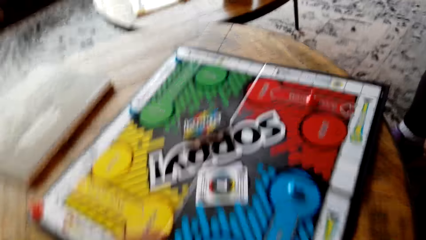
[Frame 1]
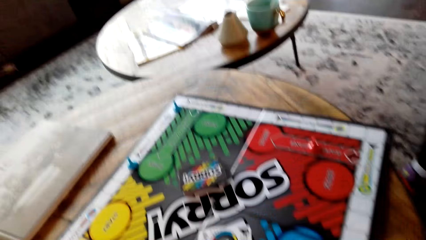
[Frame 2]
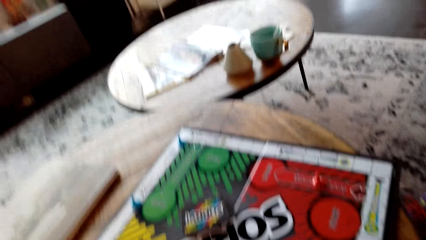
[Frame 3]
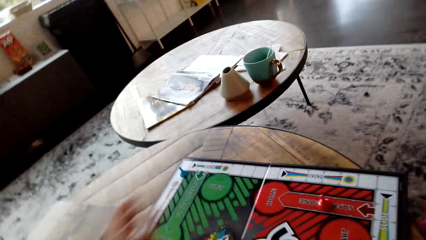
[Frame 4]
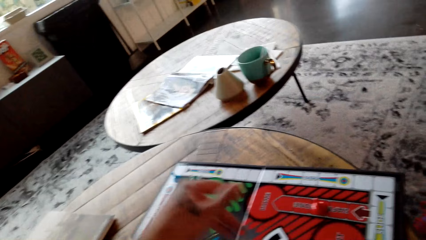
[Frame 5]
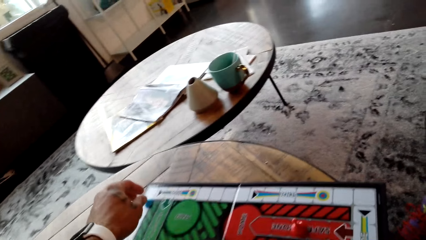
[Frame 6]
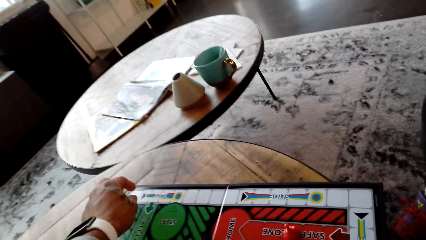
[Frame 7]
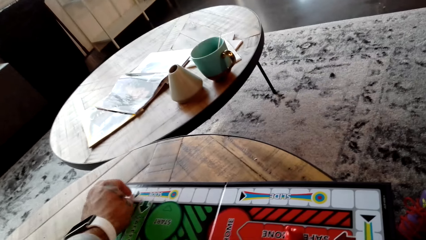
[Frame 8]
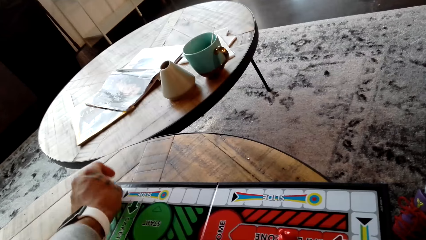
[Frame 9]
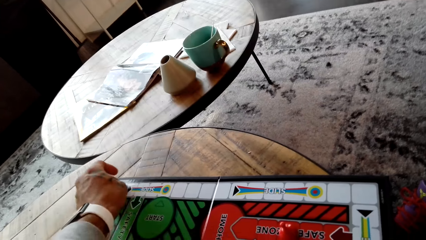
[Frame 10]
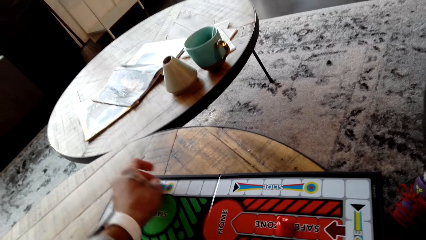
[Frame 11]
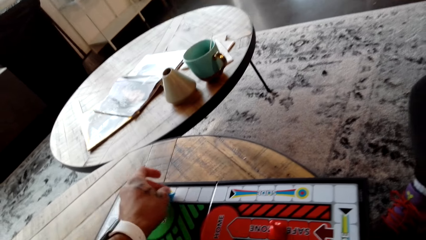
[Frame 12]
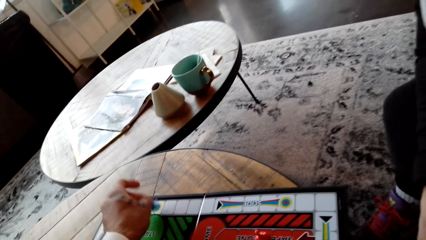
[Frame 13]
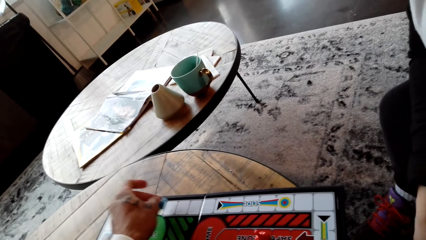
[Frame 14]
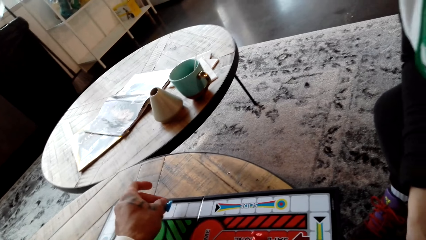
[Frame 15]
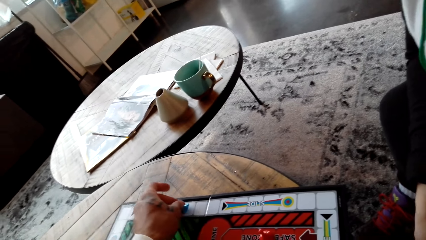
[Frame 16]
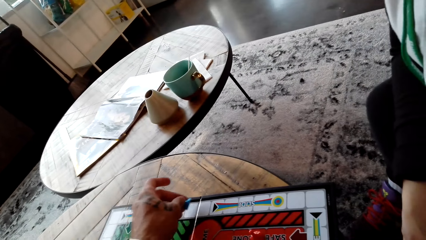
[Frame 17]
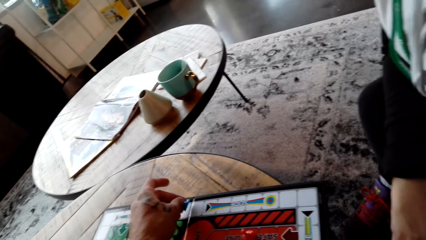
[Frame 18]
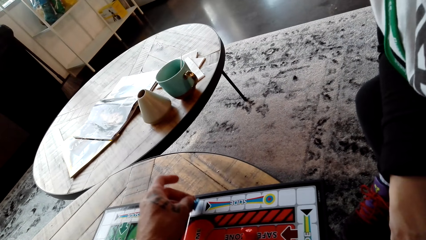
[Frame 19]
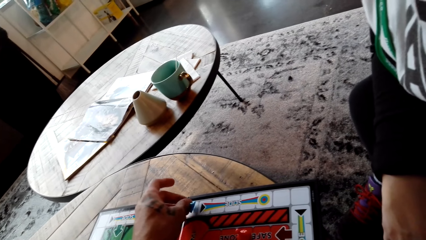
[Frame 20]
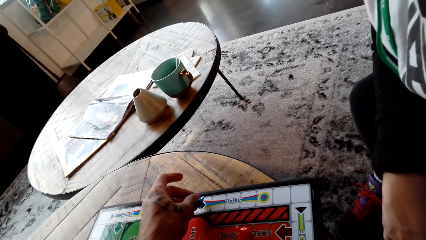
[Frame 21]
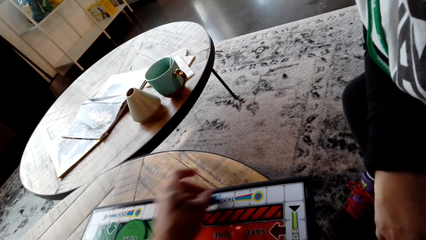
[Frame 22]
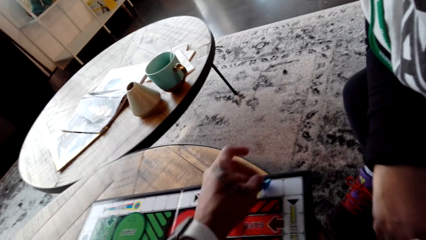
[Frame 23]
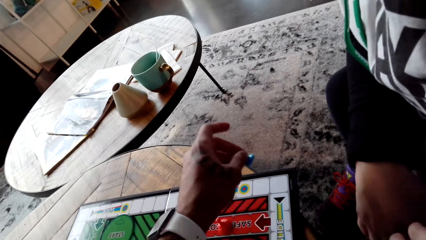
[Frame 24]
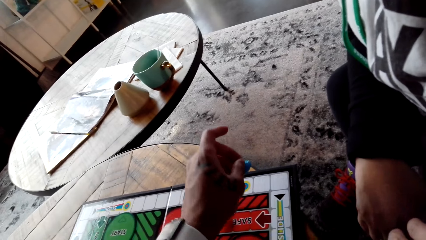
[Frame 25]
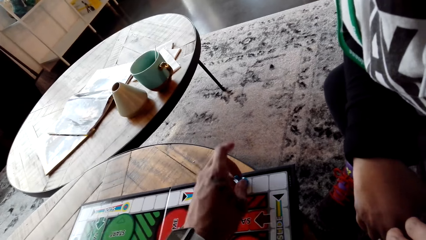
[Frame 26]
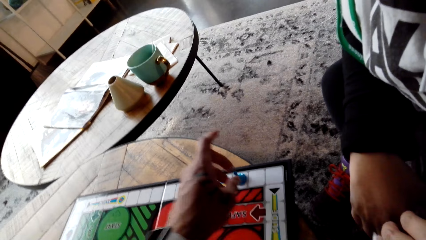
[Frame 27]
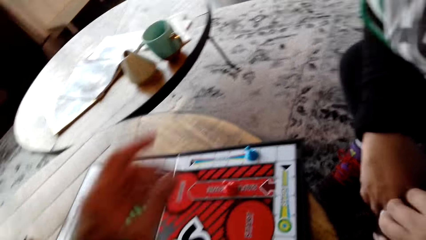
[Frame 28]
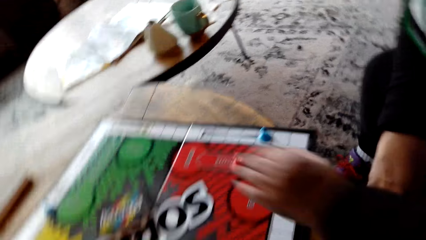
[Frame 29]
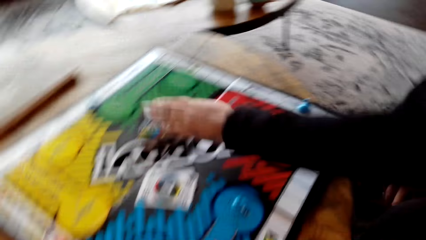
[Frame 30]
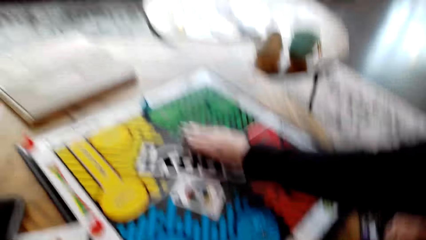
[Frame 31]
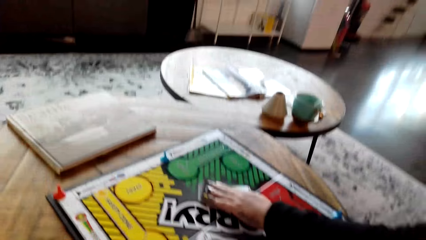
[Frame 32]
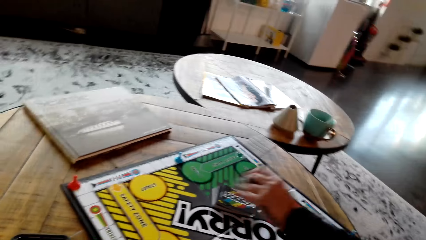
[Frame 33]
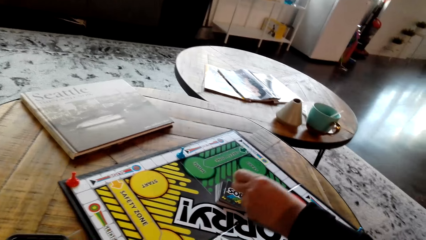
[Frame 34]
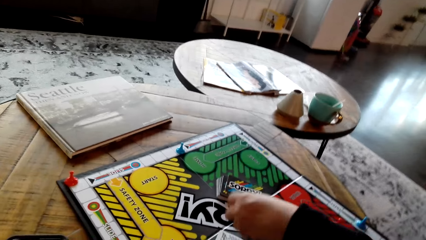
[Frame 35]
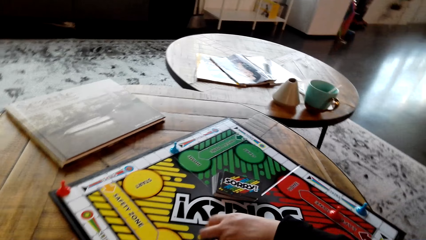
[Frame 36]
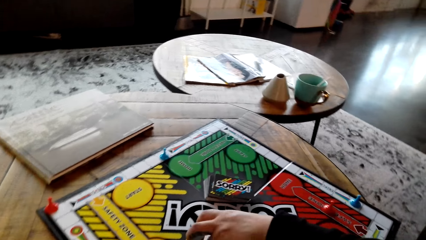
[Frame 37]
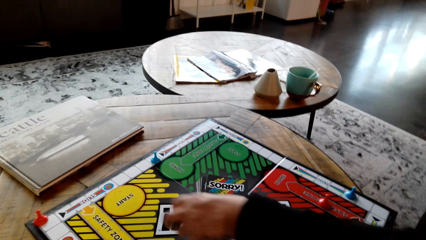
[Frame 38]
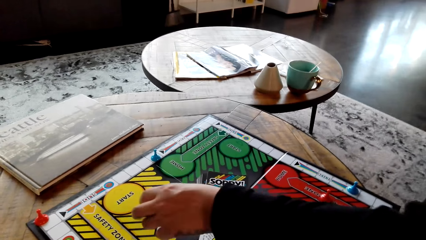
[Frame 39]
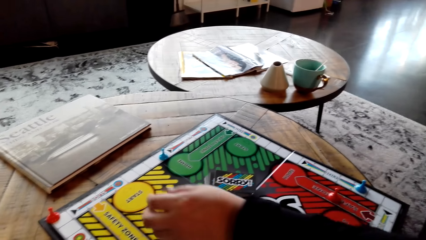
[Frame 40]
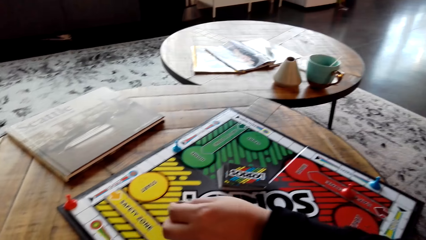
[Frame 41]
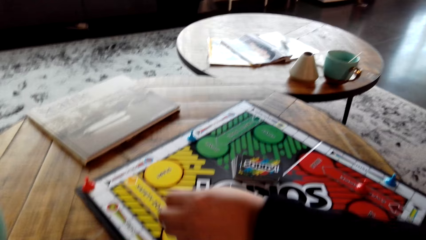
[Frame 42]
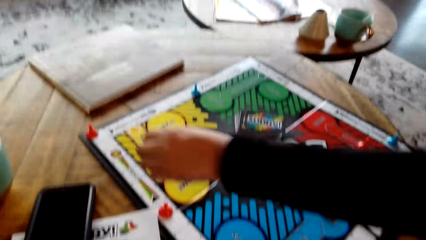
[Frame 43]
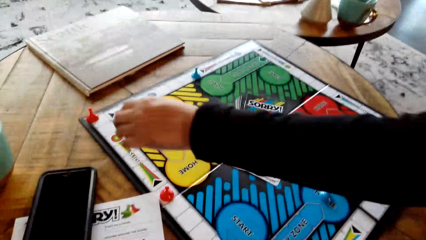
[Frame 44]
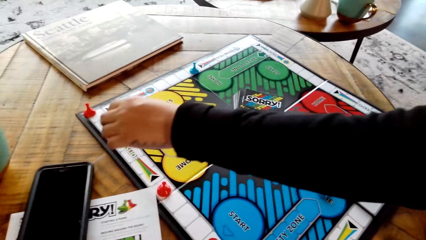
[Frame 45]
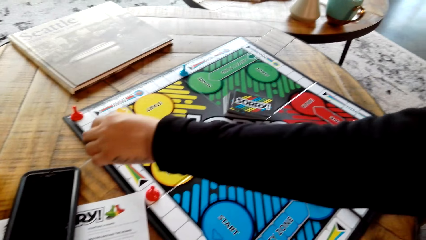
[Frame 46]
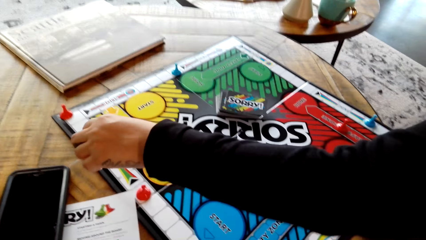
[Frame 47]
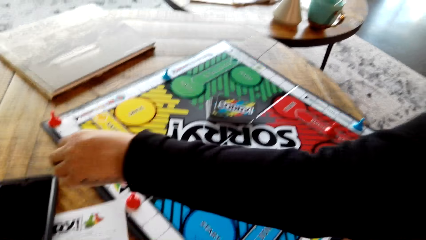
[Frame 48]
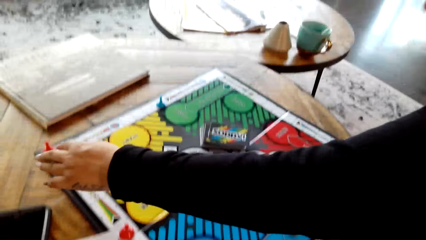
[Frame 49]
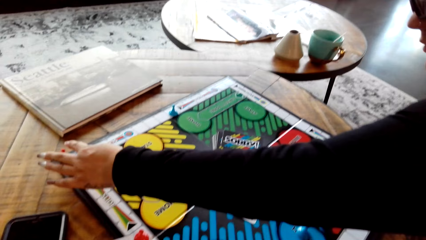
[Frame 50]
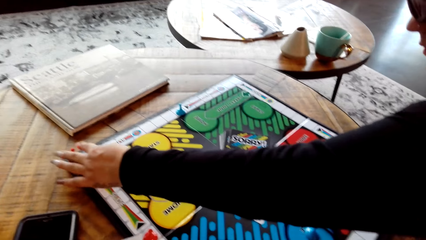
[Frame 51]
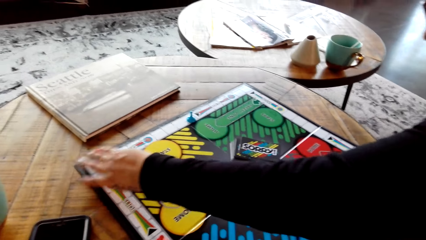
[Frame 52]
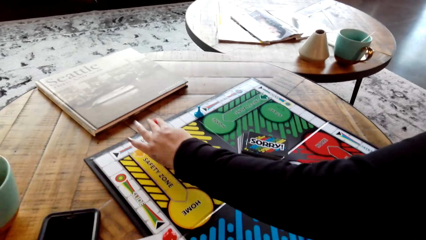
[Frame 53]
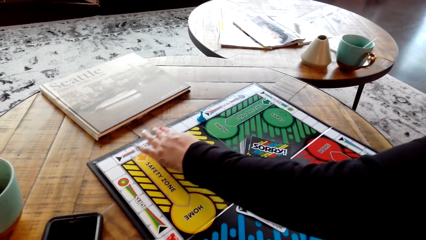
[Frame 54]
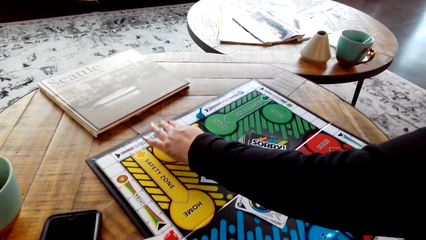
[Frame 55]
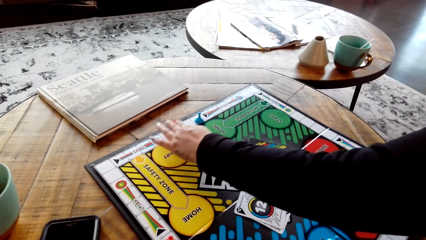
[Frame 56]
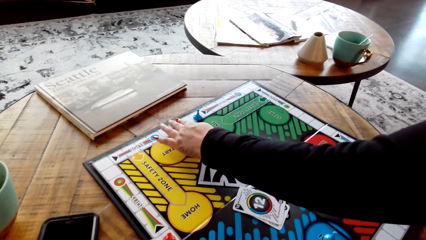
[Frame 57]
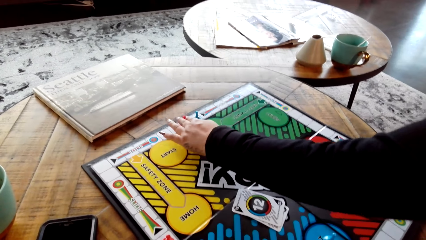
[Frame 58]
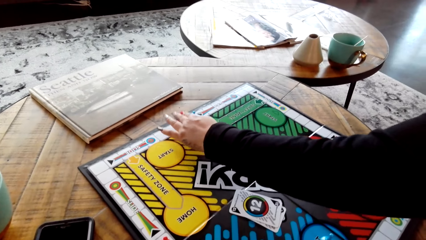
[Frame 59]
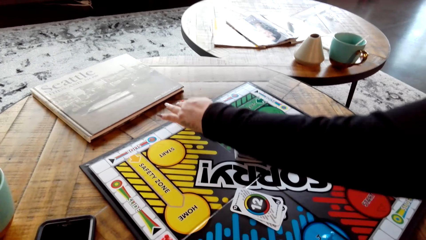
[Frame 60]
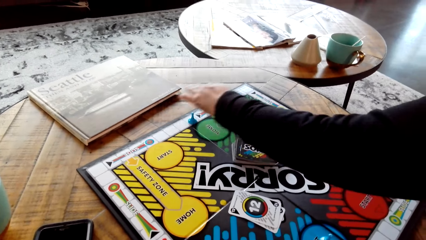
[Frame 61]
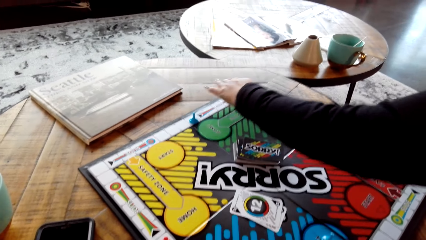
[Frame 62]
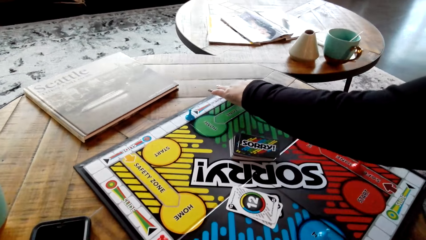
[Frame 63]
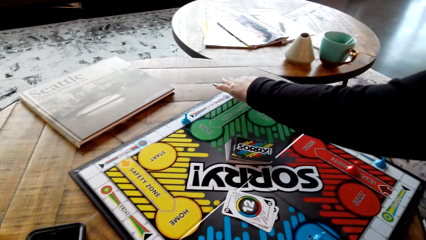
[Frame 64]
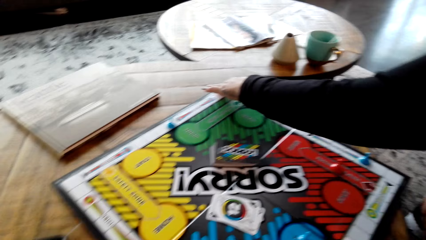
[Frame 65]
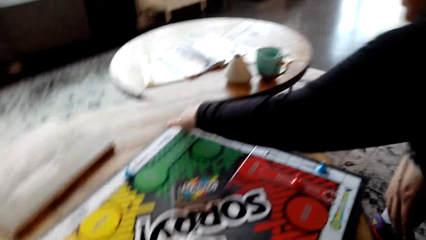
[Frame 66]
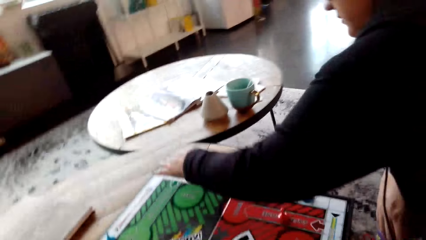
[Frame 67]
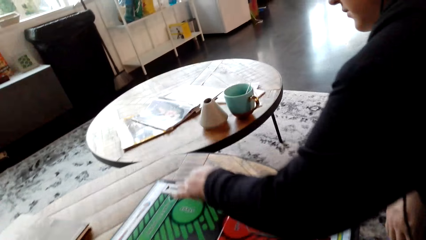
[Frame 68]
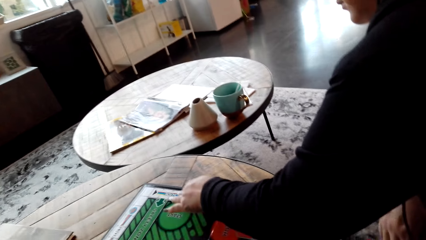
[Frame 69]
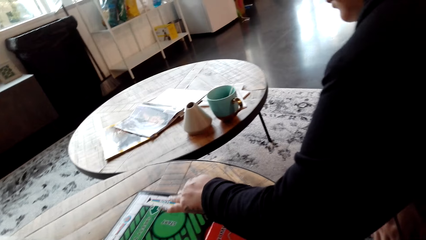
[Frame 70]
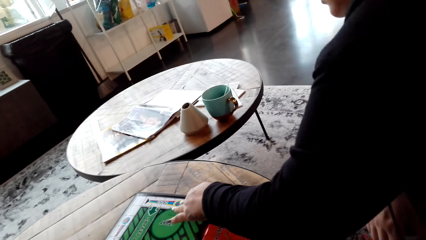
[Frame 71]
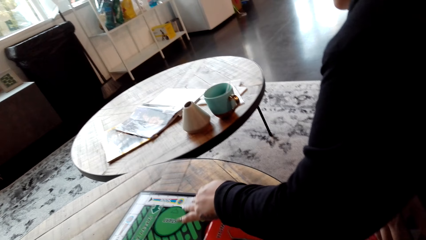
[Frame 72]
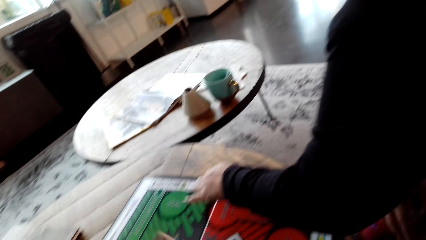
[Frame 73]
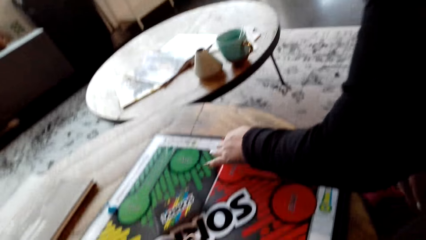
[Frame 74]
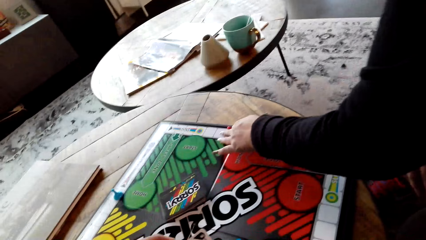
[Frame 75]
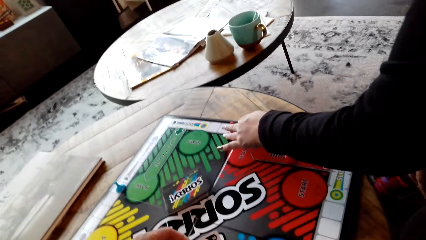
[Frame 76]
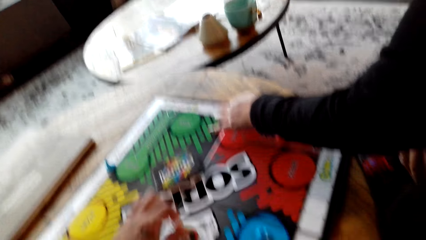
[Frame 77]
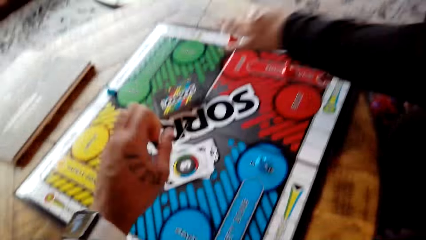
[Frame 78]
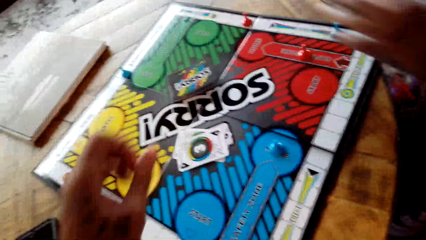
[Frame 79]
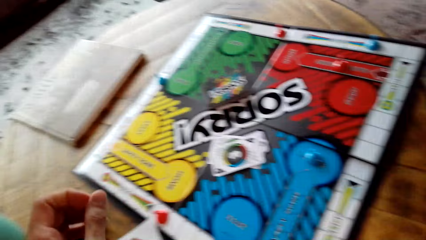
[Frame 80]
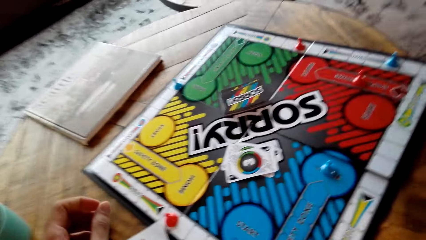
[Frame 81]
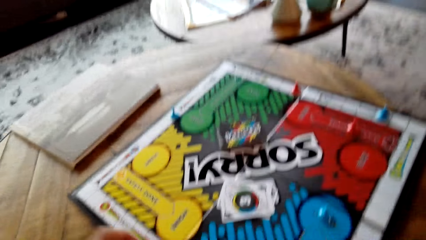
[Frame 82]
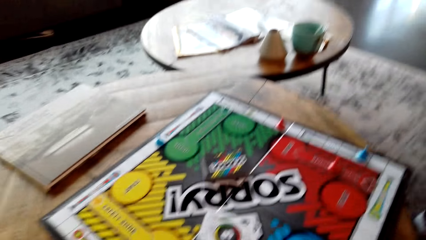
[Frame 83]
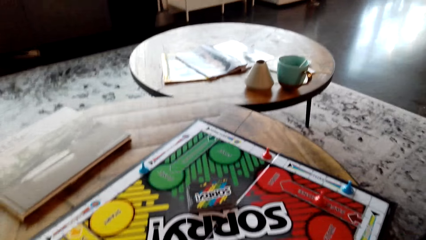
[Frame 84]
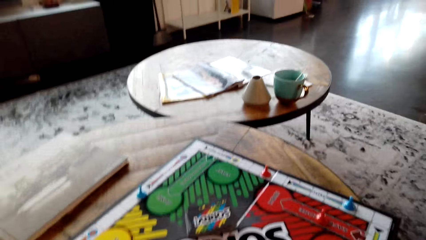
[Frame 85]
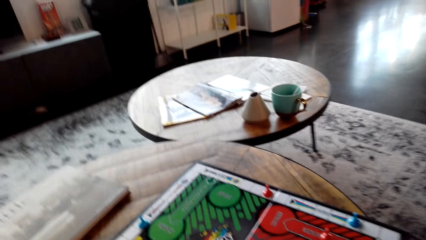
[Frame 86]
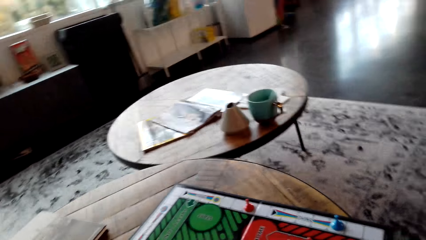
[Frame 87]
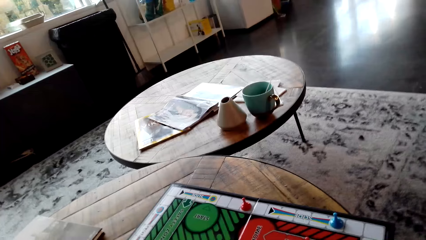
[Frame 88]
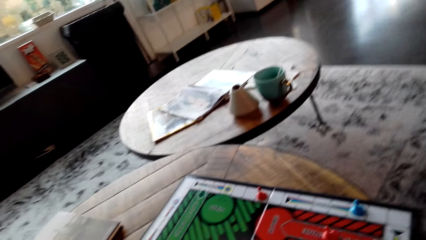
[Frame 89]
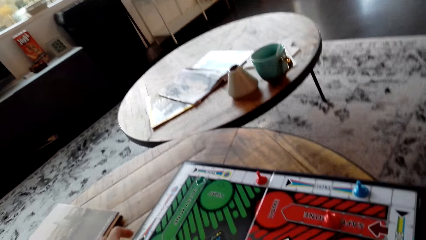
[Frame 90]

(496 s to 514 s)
The camera wearer moves a Sorry game piece and plays the board game. A woman picks up the card. The woman puts the card on other cards. The woman moves a Sorry game piece. The camera wearer puts a card on other cards.
